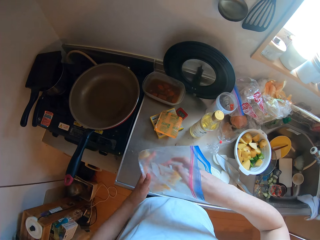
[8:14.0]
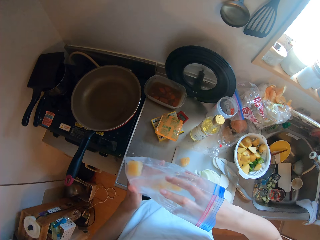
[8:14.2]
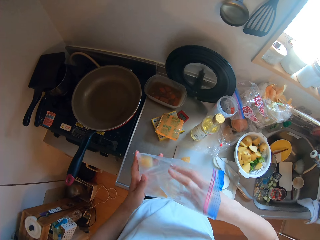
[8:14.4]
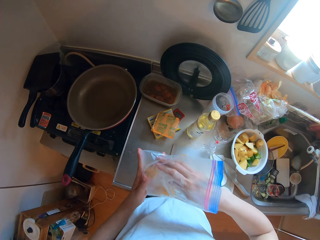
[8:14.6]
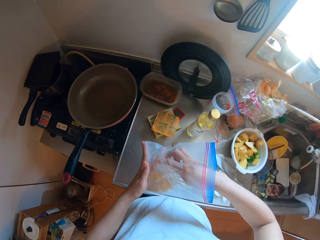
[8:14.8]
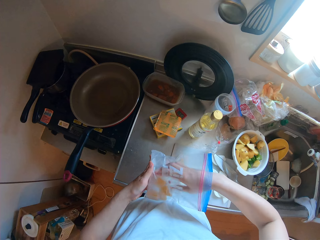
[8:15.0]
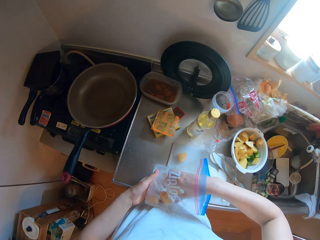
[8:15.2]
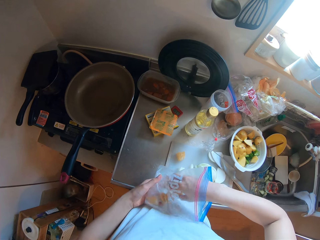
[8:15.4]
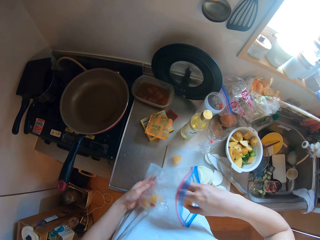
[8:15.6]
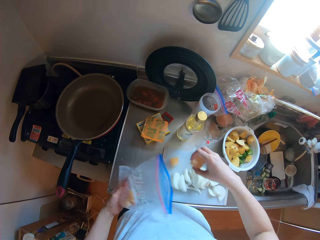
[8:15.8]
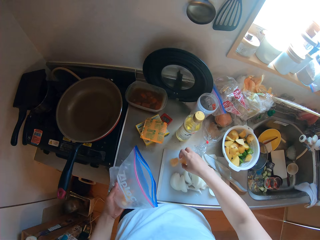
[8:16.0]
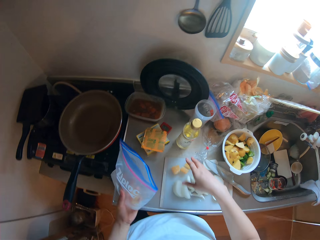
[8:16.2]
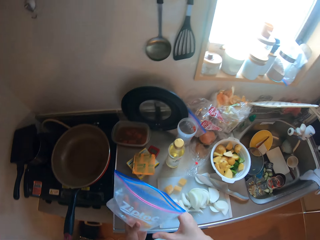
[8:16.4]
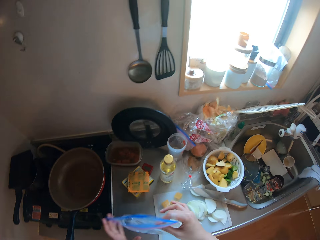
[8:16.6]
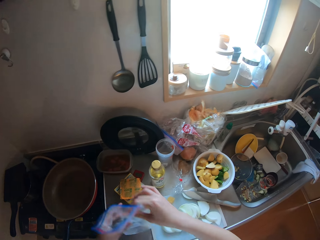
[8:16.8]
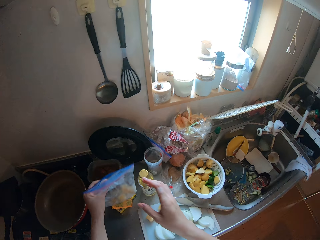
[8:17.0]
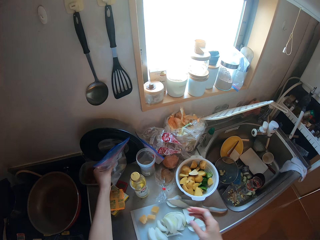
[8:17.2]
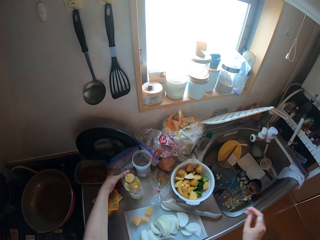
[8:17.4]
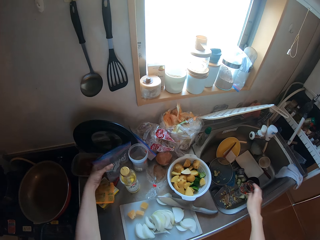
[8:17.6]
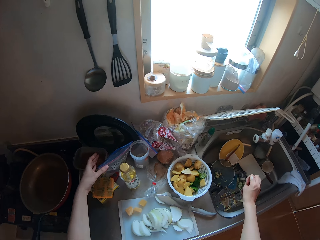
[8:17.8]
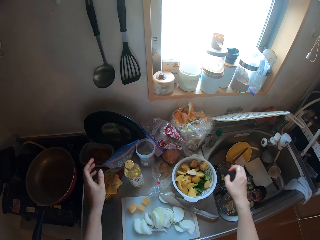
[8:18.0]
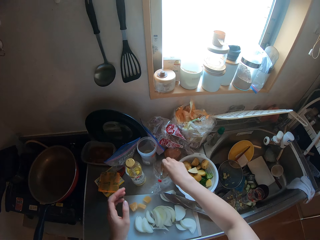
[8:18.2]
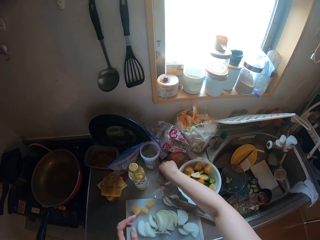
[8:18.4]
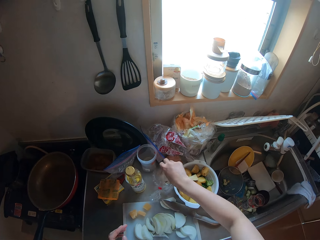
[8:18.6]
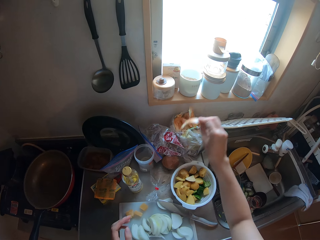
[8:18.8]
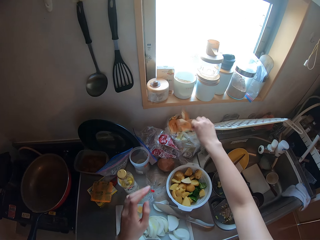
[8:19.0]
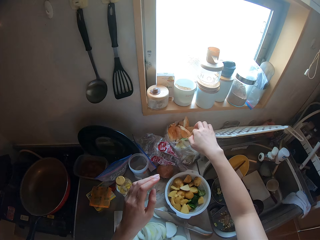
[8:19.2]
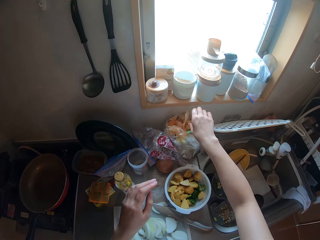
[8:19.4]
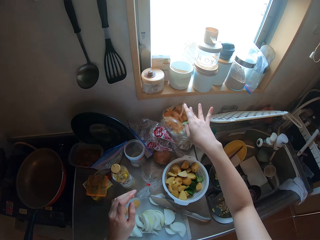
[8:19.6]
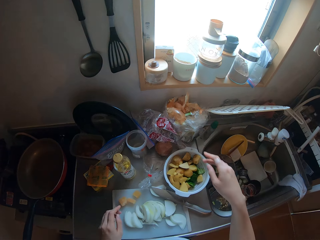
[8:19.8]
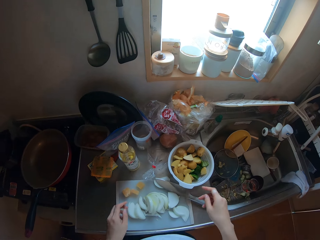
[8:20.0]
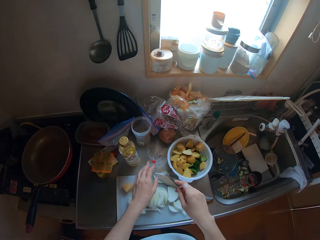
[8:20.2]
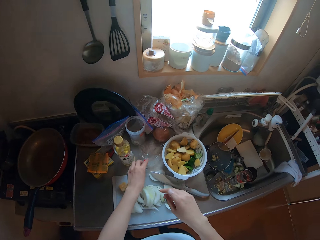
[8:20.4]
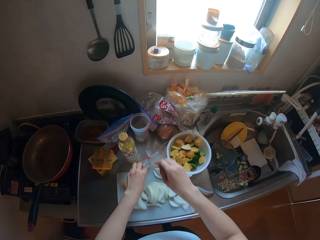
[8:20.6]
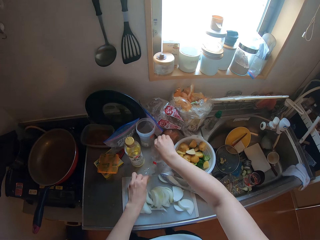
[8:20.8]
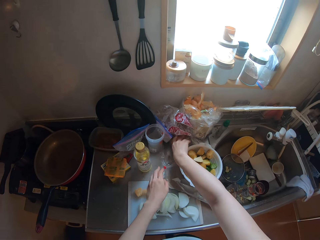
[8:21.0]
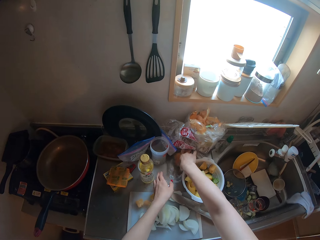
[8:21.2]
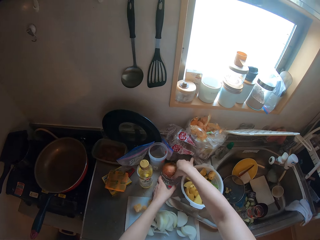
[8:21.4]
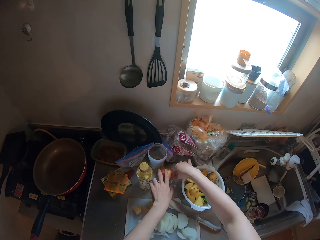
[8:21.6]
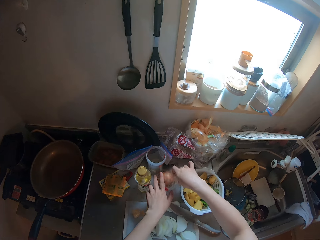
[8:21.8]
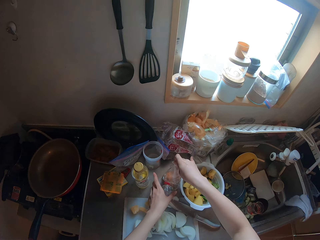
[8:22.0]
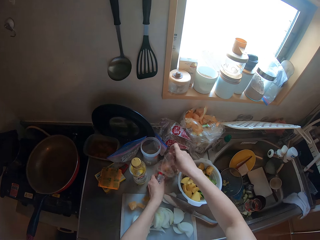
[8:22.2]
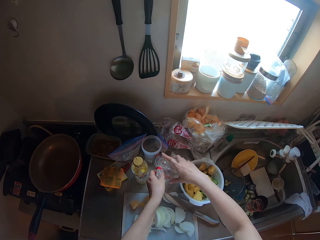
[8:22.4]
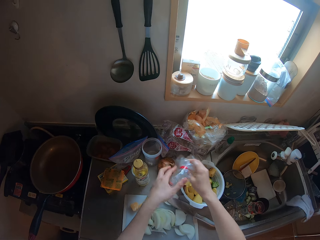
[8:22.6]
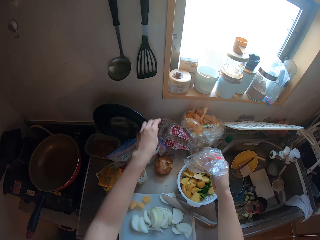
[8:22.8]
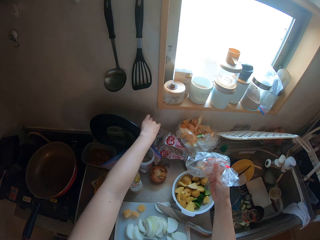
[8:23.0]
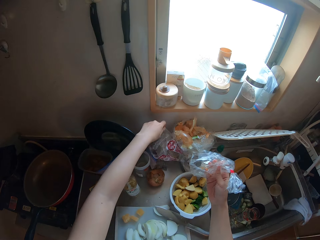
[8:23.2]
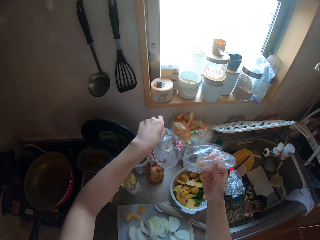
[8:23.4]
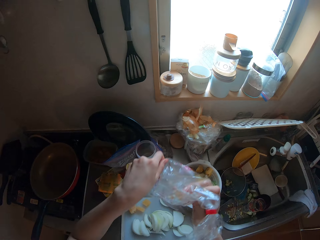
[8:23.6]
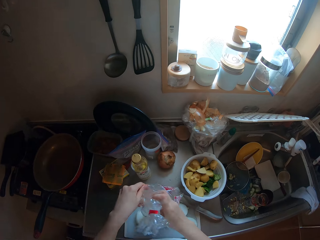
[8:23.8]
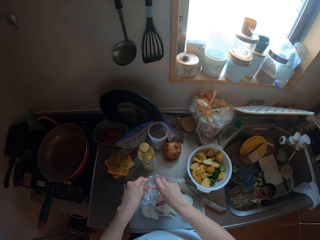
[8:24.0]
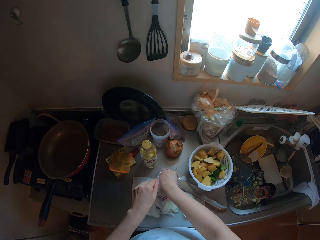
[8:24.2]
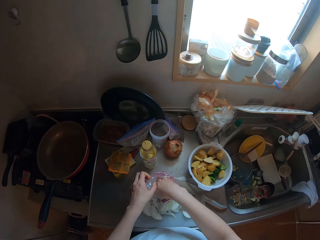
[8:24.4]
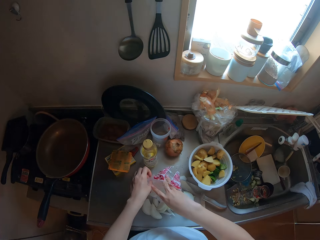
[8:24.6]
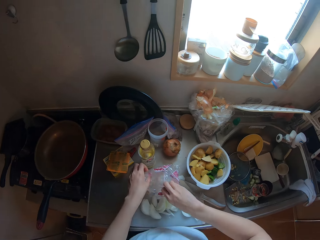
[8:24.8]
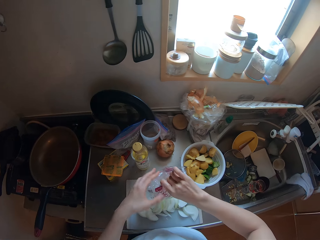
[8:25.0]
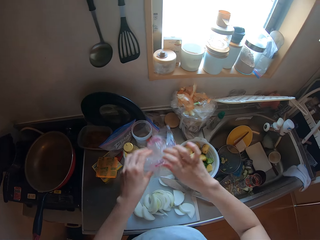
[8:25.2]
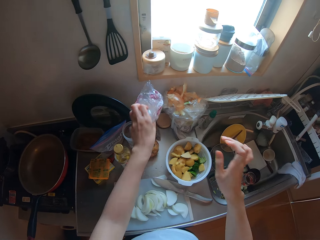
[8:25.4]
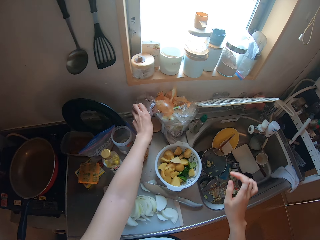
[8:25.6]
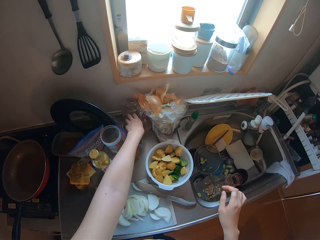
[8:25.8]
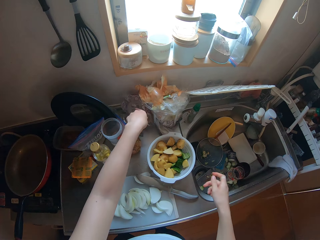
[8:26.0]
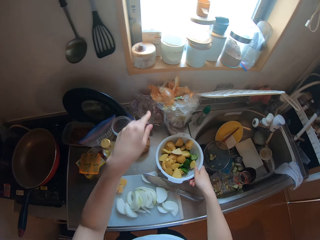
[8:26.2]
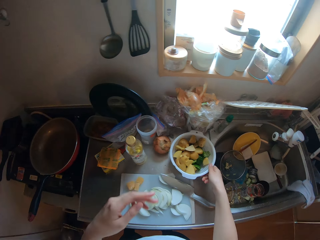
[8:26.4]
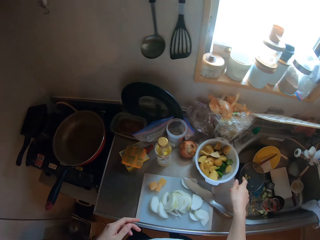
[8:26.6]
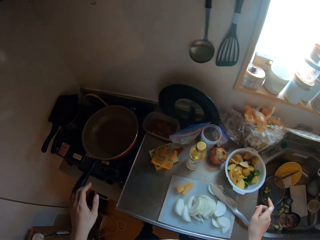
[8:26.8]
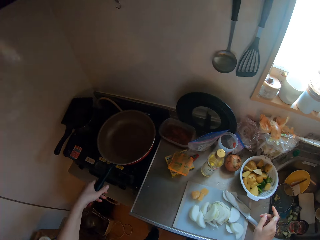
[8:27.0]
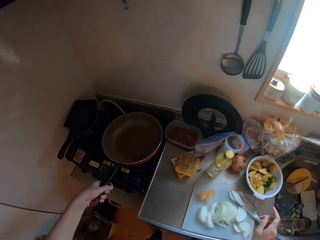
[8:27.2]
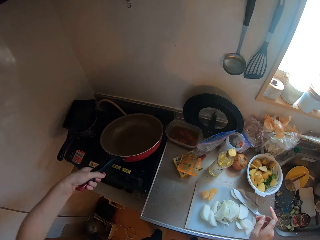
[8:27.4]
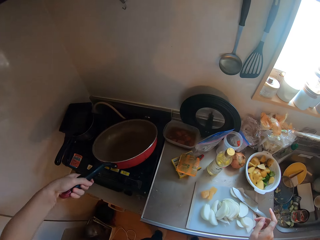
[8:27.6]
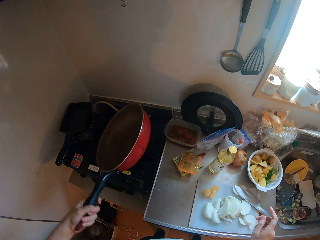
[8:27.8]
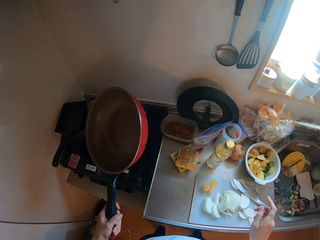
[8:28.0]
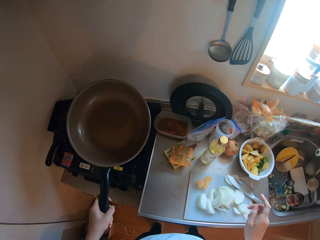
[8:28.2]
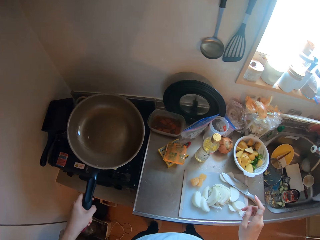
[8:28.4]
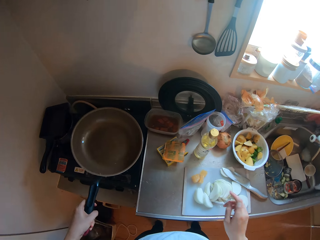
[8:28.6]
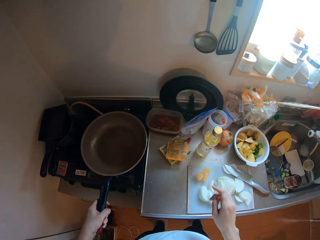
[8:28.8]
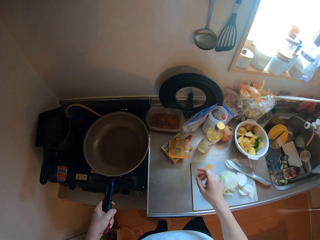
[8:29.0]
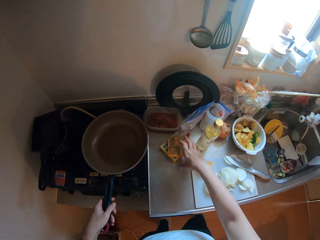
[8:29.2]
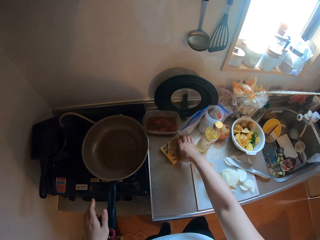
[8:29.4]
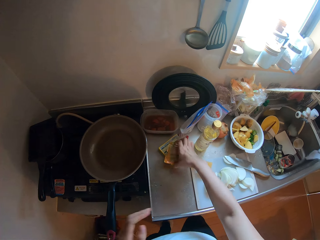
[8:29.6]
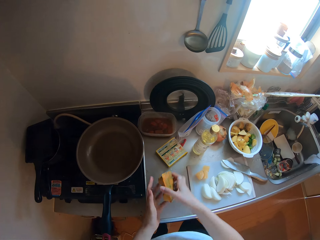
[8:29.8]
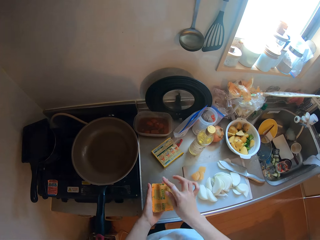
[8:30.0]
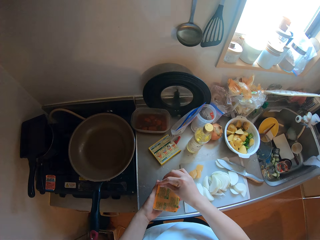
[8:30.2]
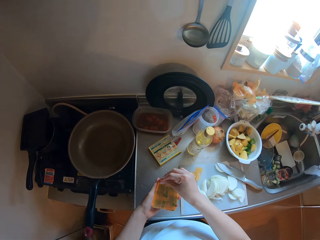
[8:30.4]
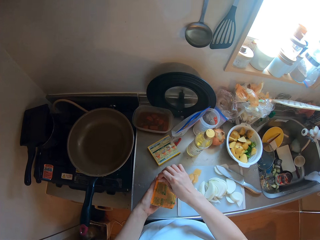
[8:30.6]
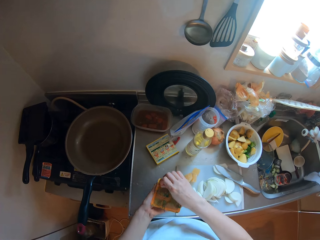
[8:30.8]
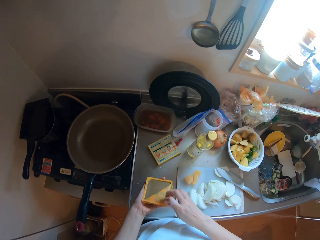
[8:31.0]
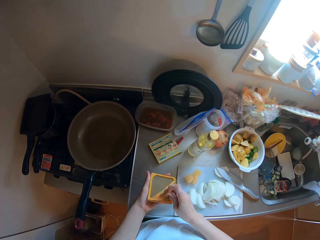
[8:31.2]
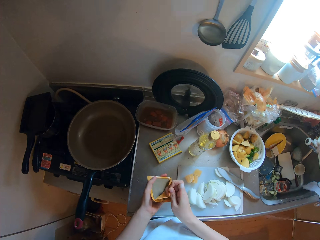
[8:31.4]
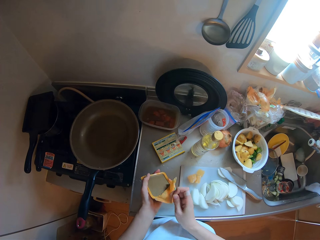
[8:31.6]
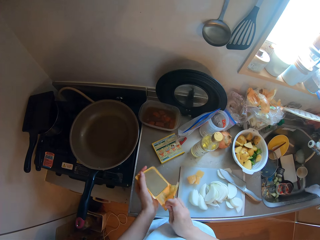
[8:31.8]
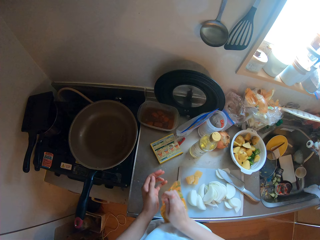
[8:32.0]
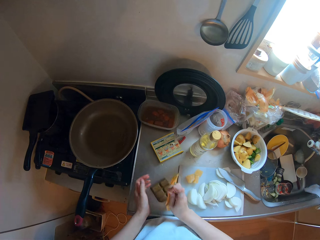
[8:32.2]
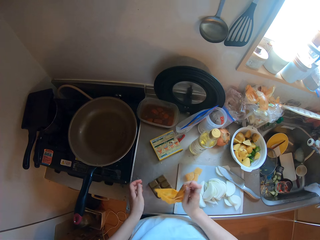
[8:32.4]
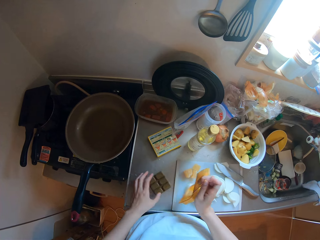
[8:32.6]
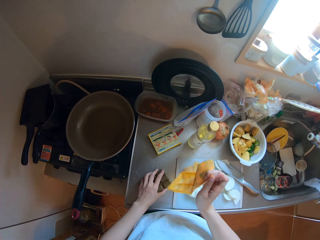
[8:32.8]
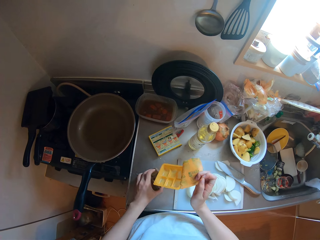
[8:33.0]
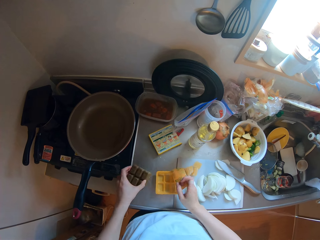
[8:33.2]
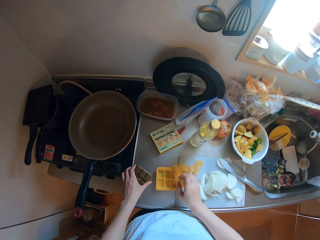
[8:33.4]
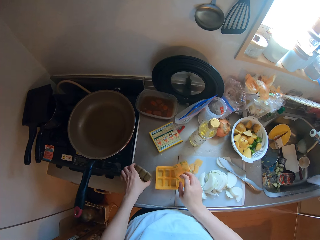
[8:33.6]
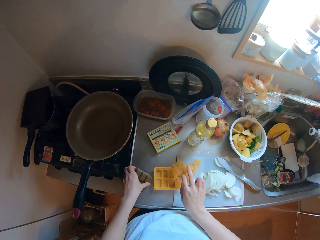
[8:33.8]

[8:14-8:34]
The camera wearer takes something. She puts something on the cutting board. She puts the zip lock bag on the countertop. She picks up the onion tunic on the countertop with her right hand. She drops the onion tunic in the nylon on the countertop. She removes a nylon under an onion on the countertop. She picks up another nylon on the countertop with her left hand. She puts the nylon in her right hand into the nylon in her left hand. She puts the nylon in her left hand on the countertop. She adjusts the sieve on the countertop with her right hand. She picks up the frying pan on the stove with her left hand and rocks the frying pan. She puts the frying pan on the stove. She picks up a pack of chocolate bar on the countertop with her right hand. She opens the chocolate pack with her hands. She drops the chocolate on the countertop. She picks up the chocolate on the countertop. She drops the chocolate pack in her right hand on the countertop.
